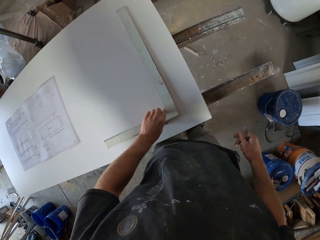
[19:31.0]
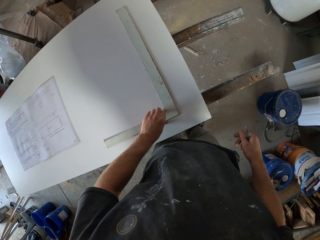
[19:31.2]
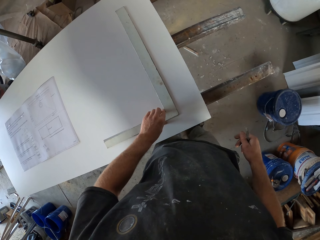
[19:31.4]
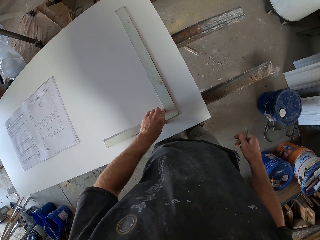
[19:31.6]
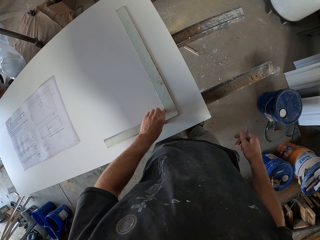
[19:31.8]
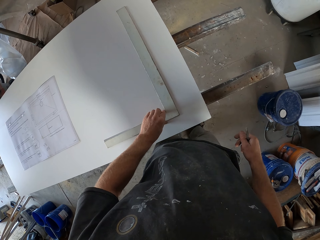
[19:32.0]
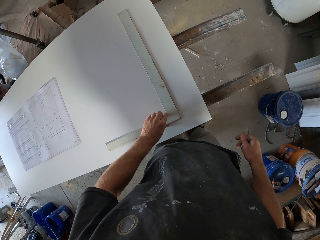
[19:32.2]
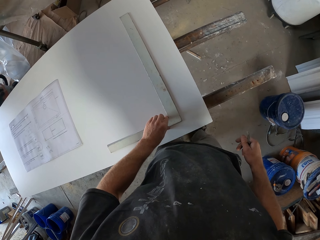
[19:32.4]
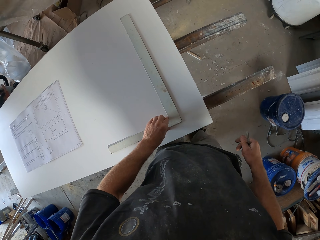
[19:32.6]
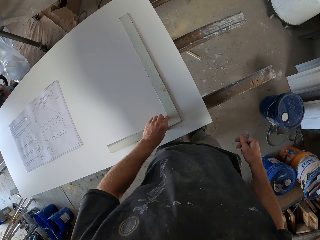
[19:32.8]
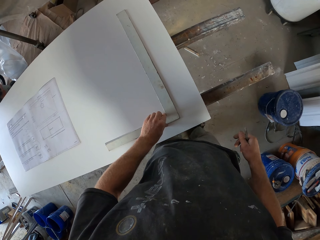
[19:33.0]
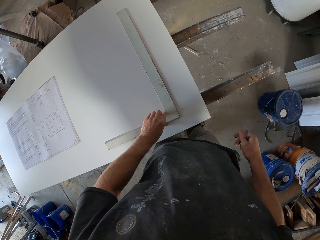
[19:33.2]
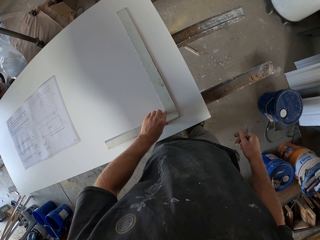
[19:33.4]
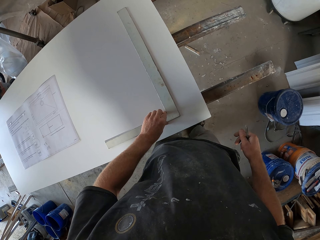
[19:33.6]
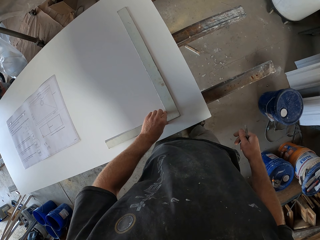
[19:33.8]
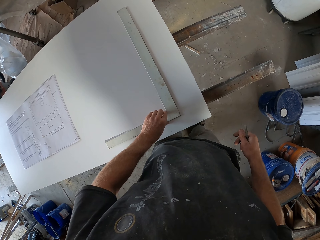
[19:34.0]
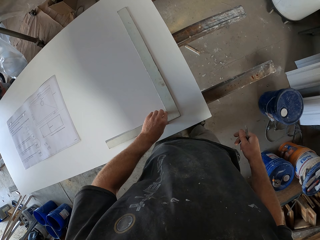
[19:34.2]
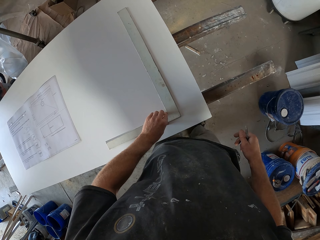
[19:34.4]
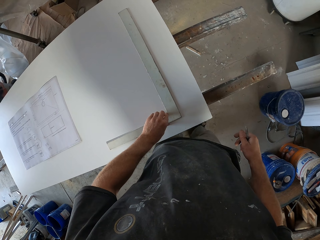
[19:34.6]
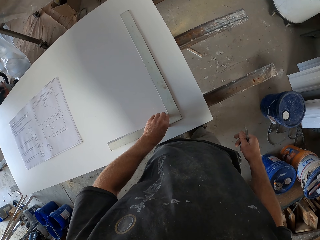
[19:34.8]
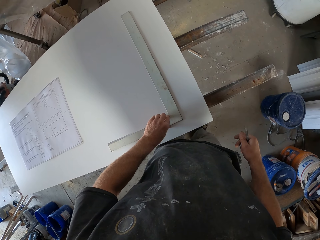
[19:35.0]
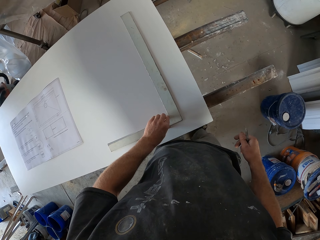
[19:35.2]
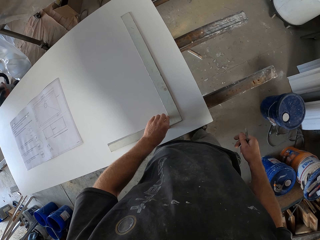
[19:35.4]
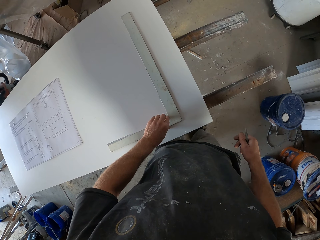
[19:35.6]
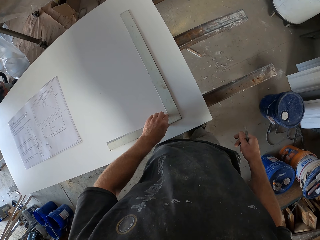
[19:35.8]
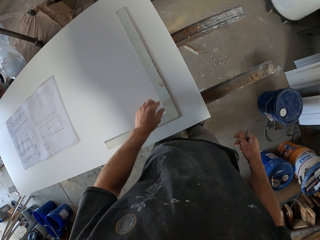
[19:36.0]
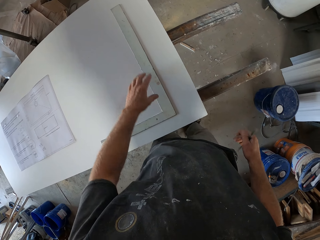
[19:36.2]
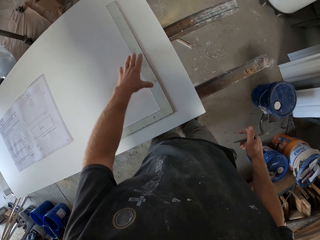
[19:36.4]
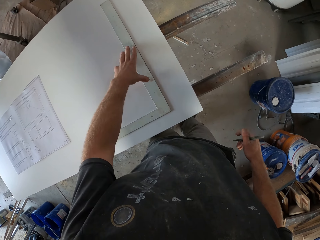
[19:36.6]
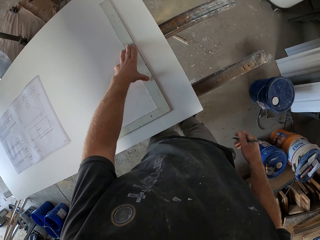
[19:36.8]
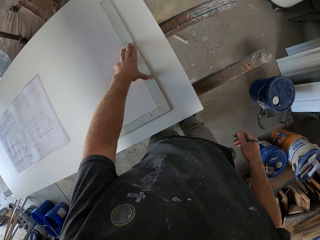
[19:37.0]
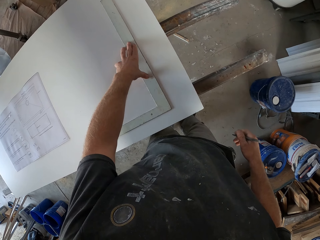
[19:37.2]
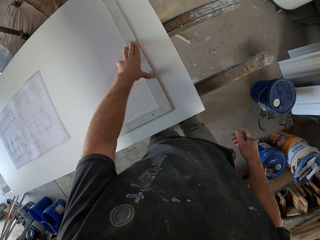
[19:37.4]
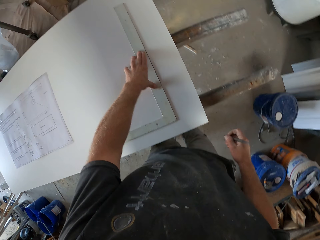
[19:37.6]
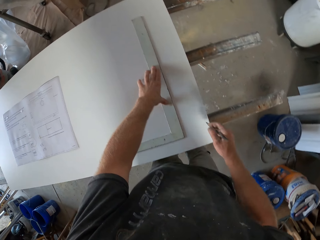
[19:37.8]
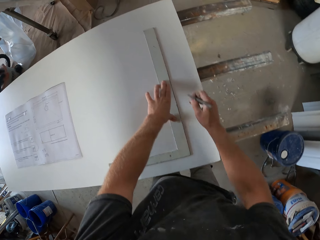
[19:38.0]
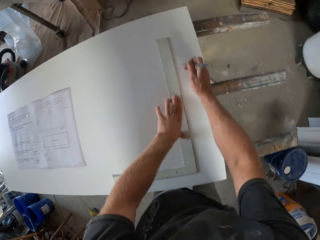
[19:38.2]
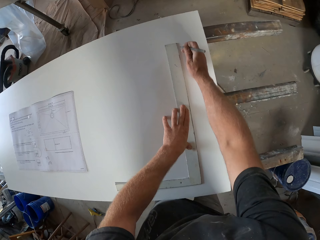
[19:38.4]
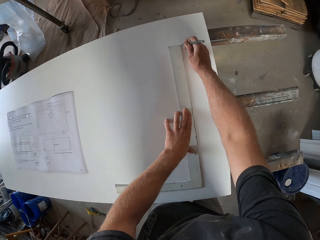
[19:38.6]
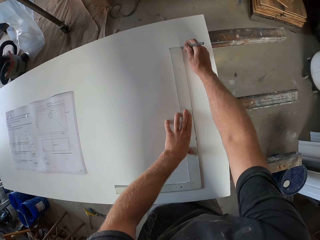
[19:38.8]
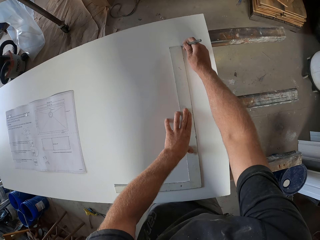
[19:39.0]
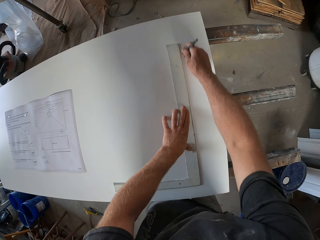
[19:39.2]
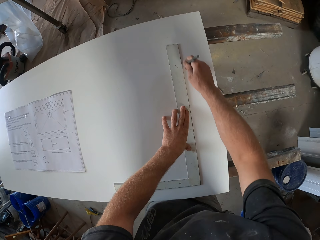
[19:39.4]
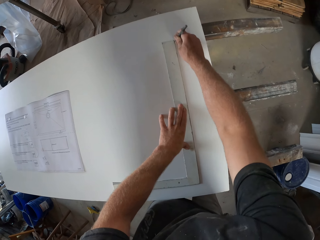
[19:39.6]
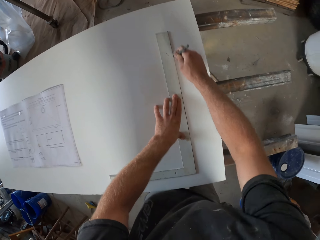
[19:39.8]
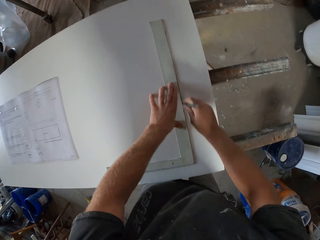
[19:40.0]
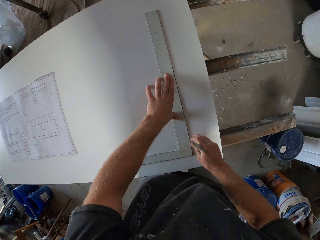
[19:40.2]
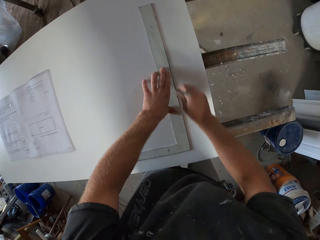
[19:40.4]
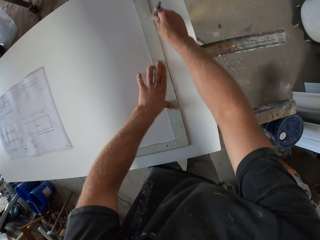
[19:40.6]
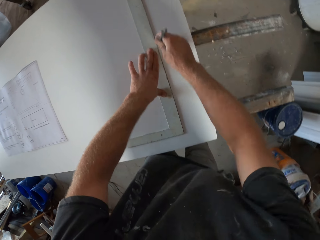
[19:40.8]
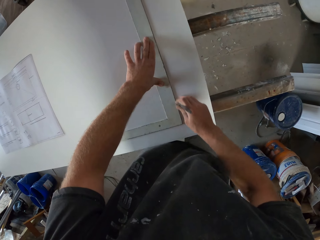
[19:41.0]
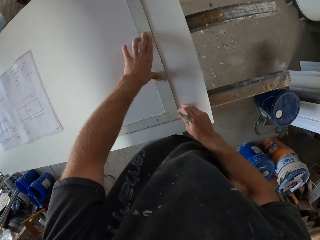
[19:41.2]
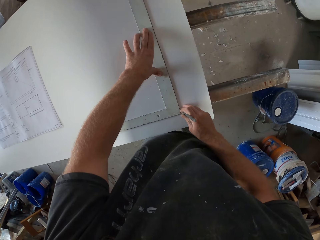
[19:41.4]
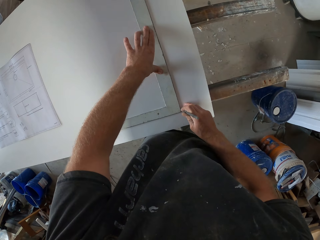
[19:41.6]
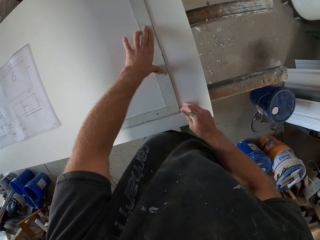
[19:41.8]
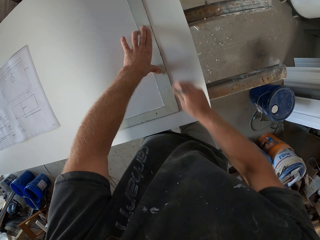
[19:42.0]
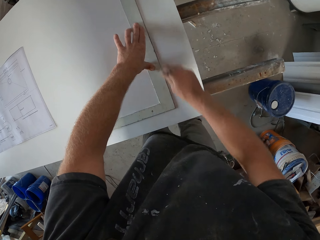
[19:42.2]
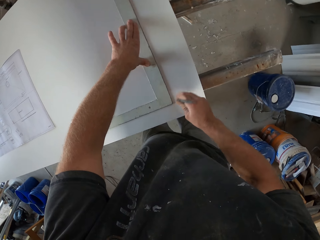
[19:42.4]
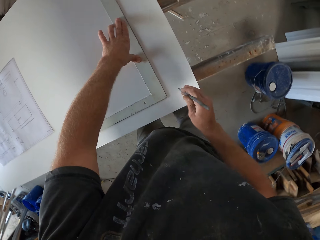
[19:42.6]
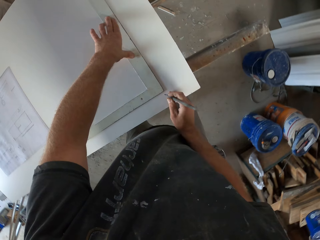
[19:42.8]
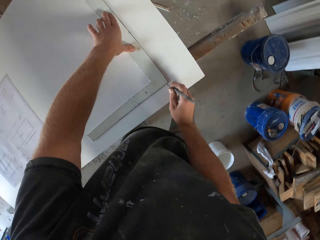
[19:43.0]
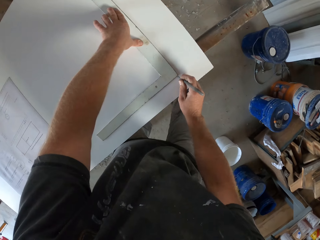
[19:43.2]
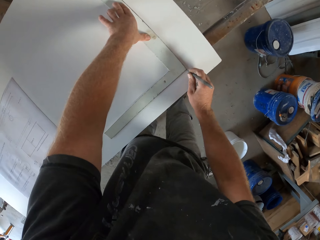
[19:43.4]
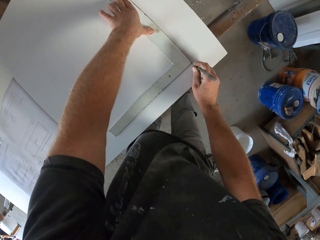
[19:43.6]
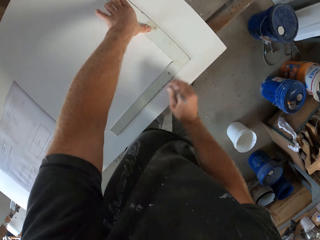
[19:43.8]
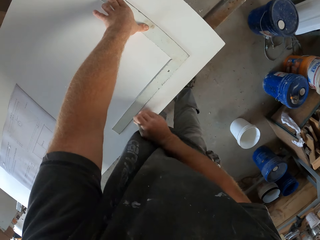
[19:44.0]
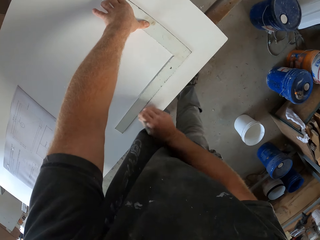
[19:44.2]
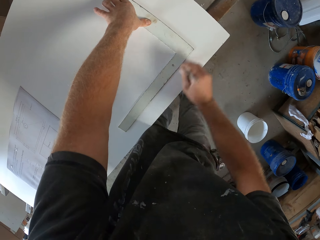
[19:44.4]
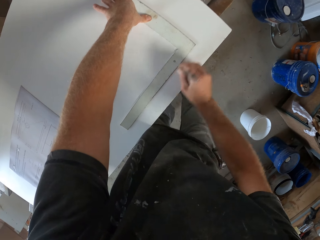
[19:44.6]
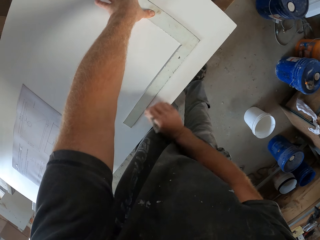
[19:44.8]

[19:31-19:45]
The camera wearer measures the wooden board. They draw the line on the wooden board.

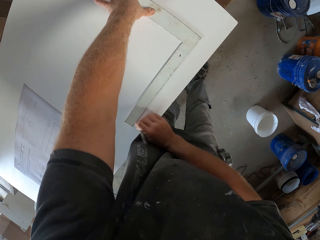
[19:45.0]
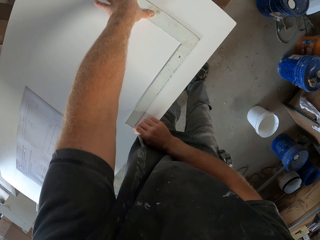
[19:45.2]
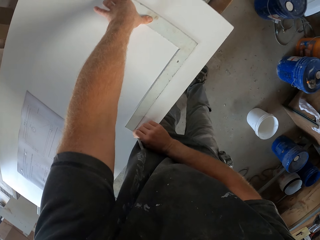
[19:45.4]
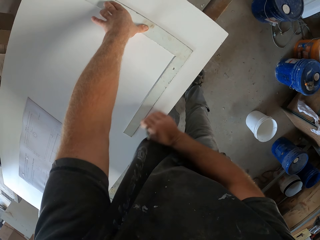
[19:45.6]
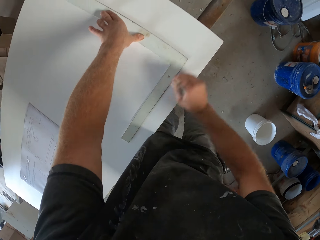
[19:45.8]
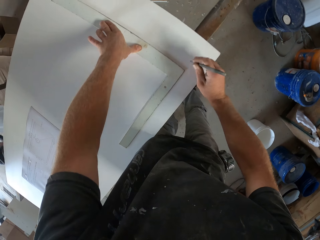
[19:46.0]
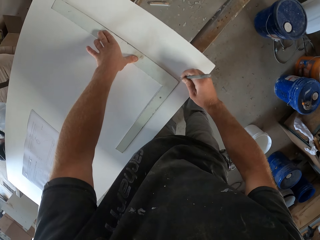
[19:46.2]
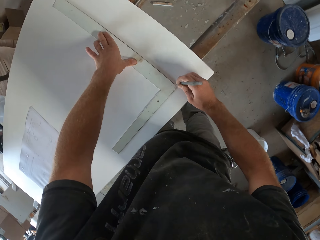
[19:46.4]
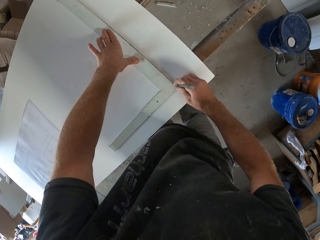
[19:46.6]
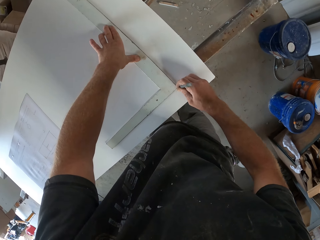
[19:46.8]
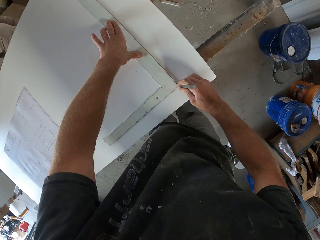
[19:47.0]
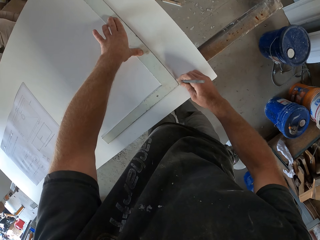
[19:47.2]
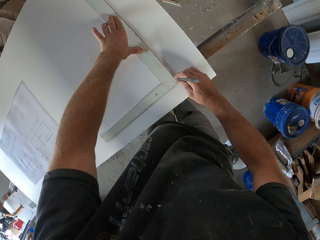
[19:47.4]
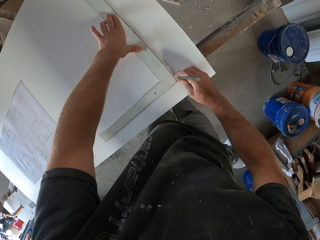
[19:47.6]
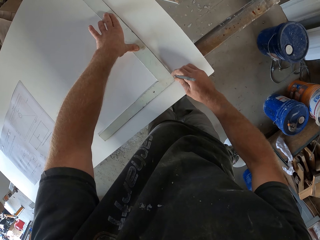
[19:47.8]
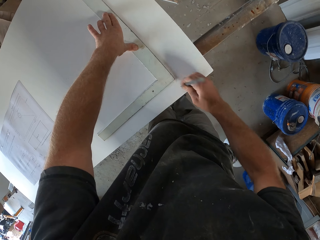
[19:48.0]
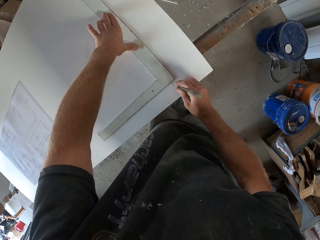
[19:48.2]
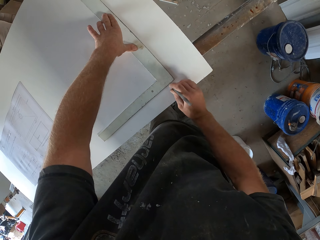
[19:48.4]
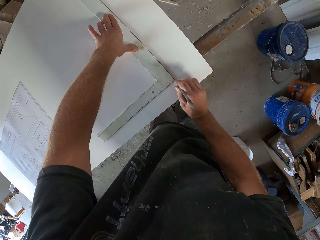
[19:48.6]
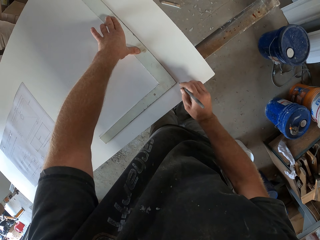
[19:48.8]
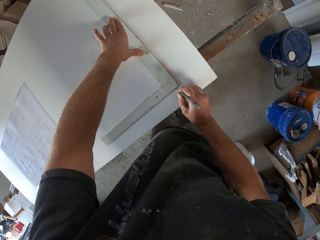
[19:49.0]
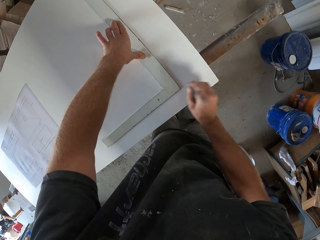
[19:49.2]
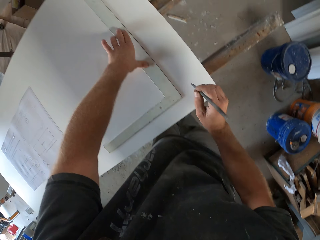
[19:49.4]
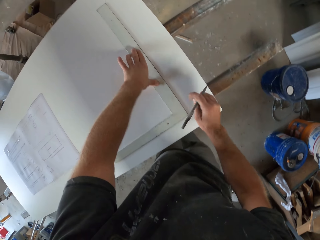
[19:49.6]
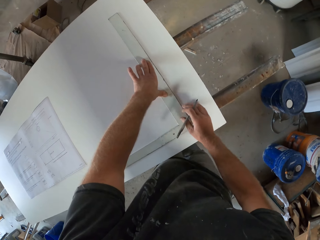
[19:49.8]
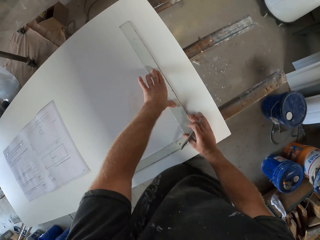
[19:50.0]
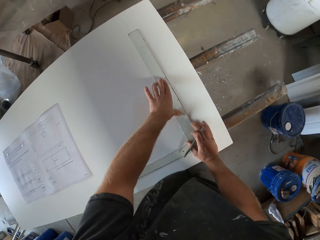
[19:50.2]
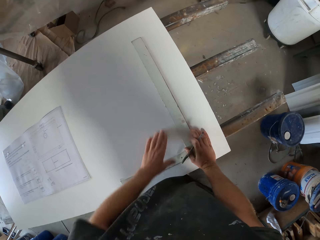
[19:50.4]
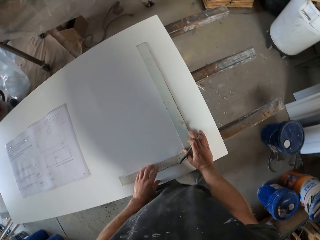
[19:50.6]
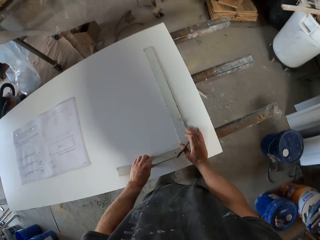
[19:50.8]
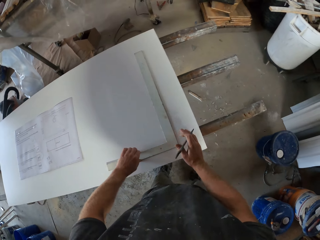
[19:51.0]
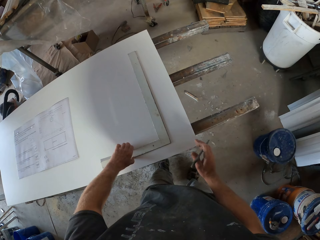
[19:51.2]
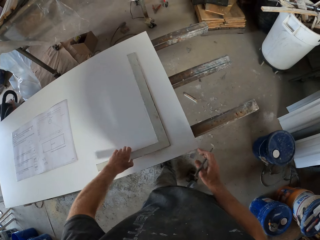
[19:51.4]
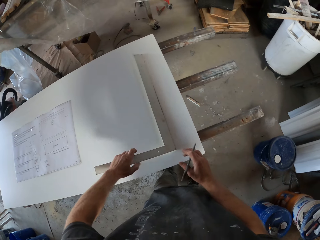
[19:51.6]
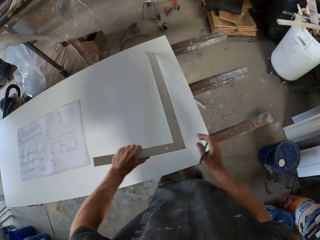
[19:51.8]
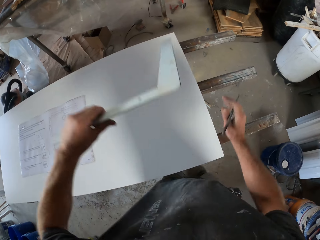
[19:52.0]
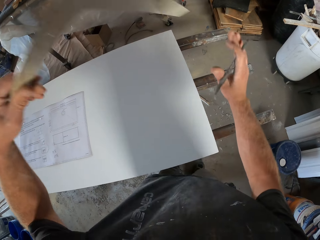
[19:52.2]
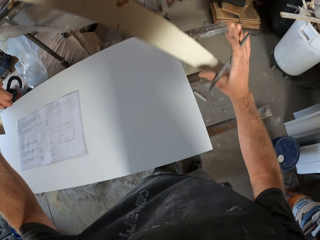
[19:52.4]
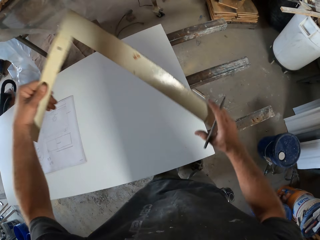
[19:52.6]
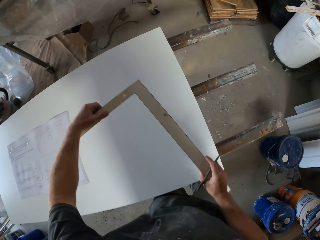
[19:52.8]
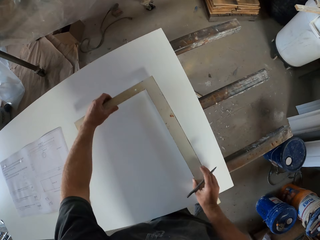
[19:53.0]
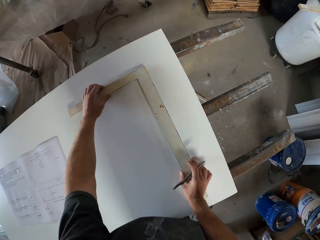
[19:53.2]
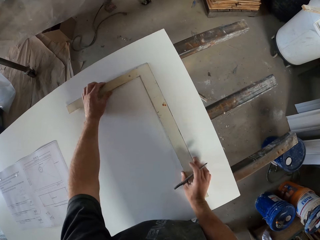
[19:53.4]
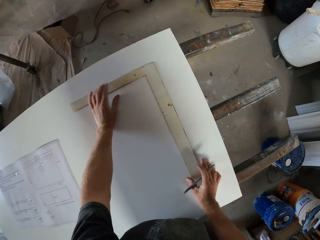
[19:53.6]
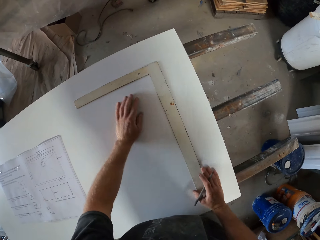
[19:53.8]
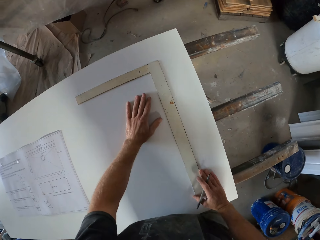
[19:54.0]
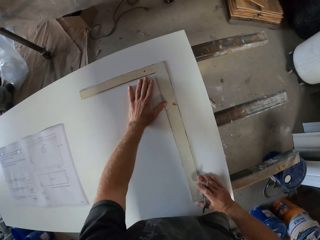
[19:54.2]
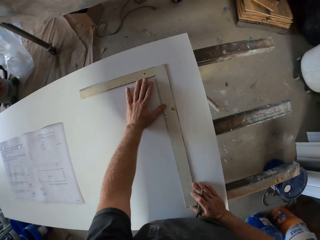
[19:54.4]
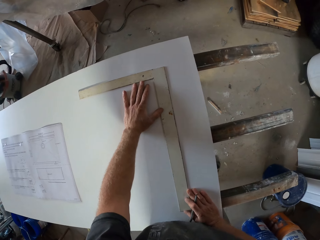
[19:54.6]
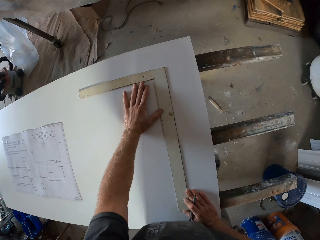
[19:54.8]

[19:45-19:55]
The camera wearer turns the L square ruler.
